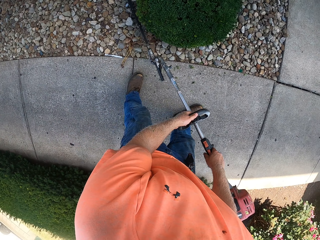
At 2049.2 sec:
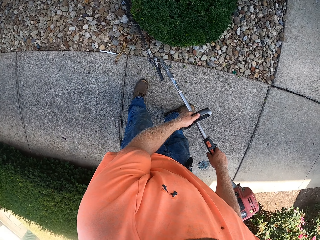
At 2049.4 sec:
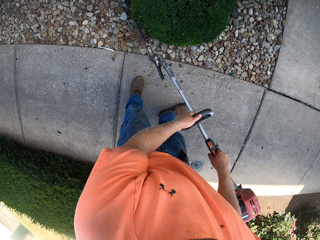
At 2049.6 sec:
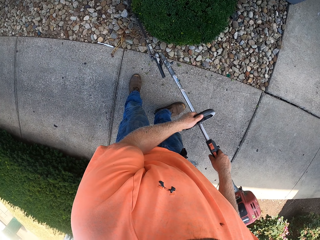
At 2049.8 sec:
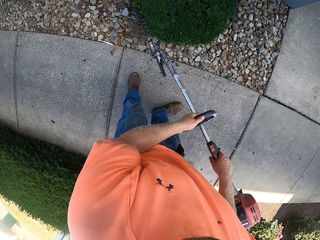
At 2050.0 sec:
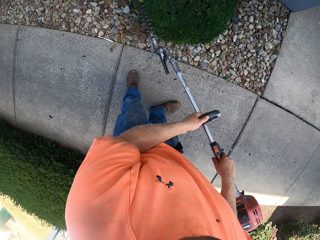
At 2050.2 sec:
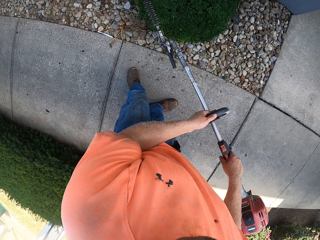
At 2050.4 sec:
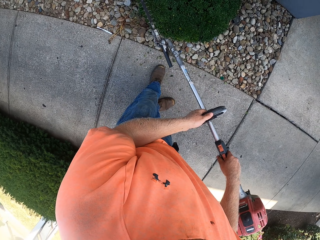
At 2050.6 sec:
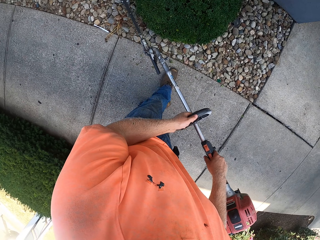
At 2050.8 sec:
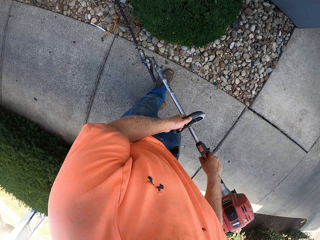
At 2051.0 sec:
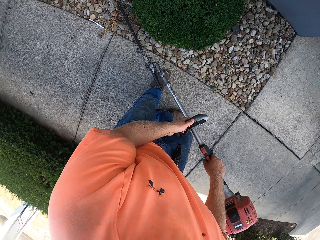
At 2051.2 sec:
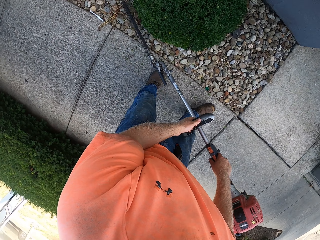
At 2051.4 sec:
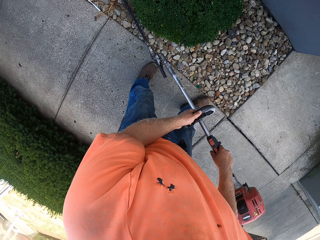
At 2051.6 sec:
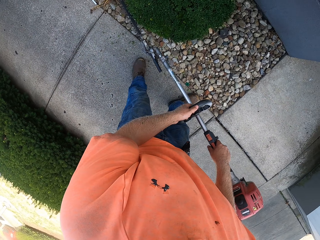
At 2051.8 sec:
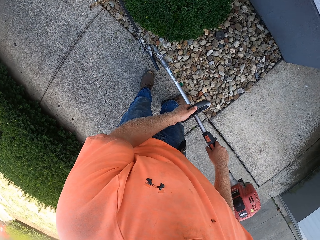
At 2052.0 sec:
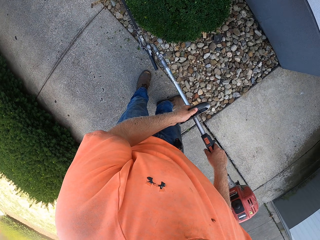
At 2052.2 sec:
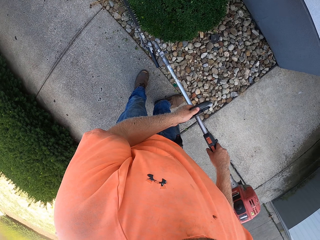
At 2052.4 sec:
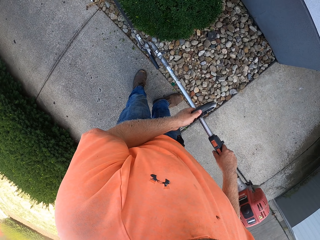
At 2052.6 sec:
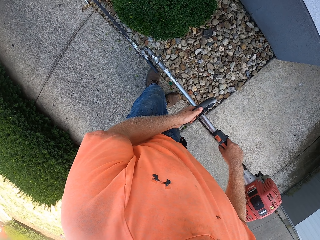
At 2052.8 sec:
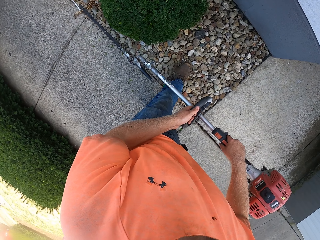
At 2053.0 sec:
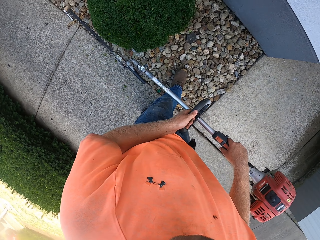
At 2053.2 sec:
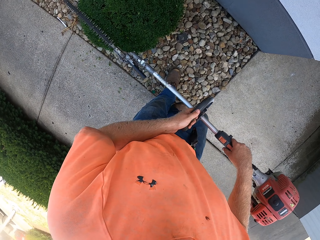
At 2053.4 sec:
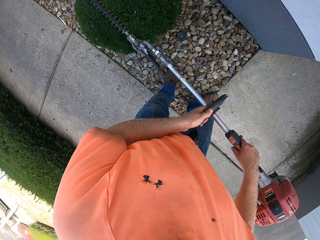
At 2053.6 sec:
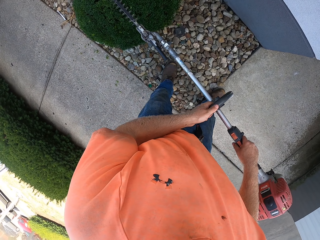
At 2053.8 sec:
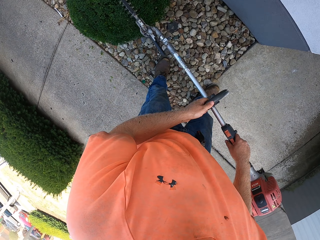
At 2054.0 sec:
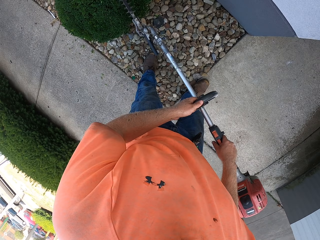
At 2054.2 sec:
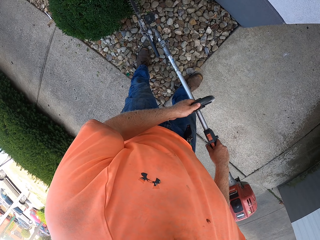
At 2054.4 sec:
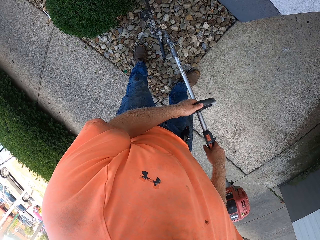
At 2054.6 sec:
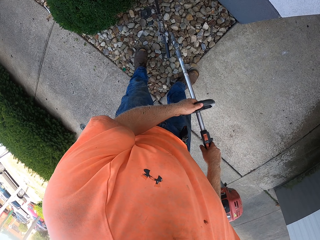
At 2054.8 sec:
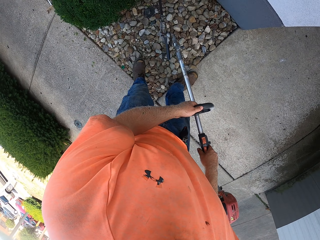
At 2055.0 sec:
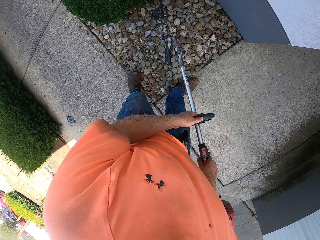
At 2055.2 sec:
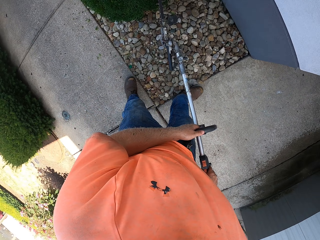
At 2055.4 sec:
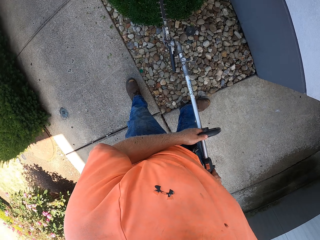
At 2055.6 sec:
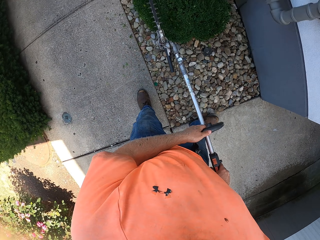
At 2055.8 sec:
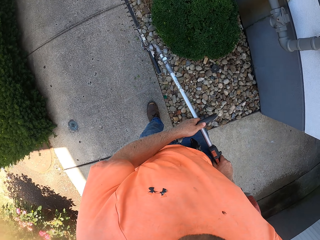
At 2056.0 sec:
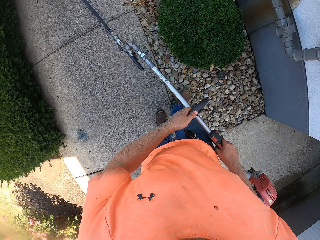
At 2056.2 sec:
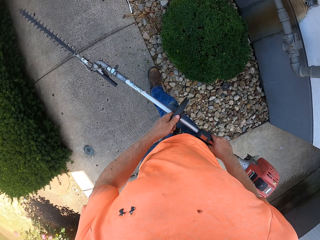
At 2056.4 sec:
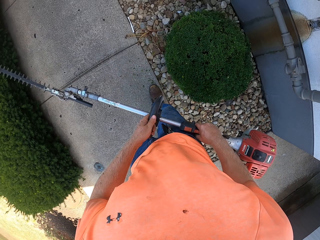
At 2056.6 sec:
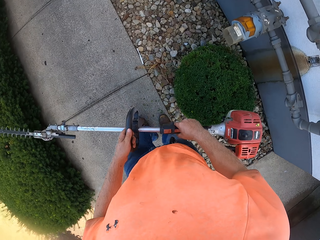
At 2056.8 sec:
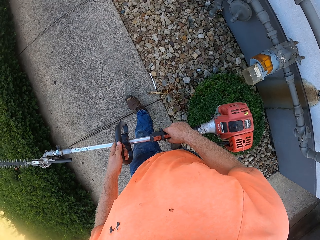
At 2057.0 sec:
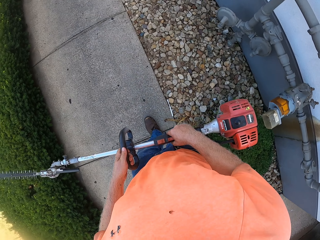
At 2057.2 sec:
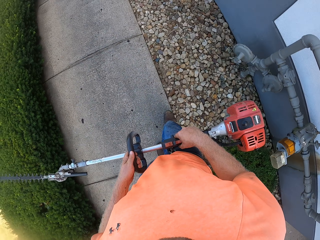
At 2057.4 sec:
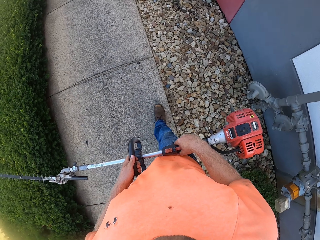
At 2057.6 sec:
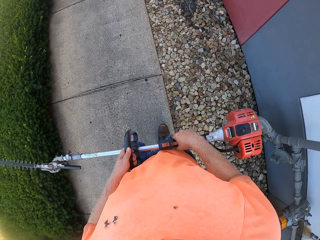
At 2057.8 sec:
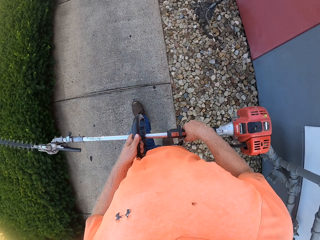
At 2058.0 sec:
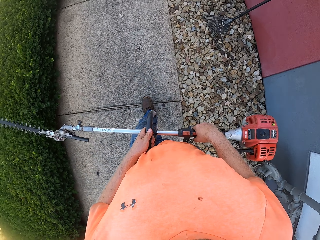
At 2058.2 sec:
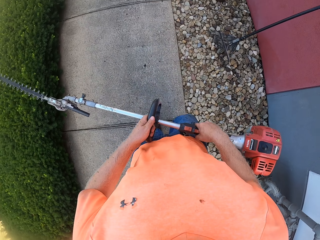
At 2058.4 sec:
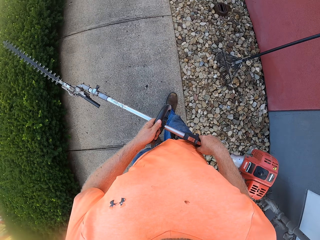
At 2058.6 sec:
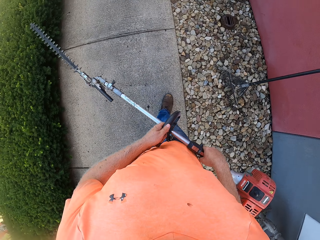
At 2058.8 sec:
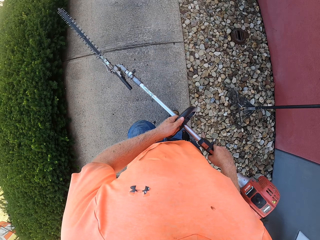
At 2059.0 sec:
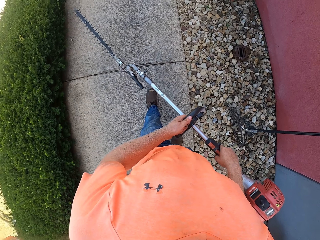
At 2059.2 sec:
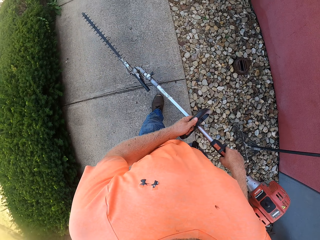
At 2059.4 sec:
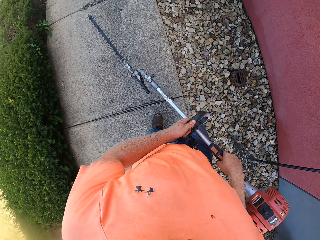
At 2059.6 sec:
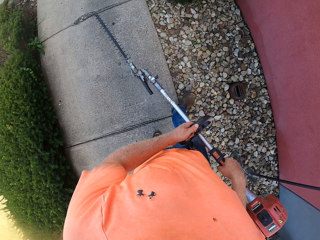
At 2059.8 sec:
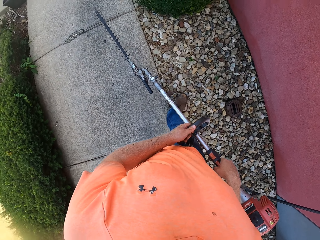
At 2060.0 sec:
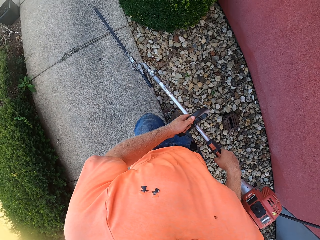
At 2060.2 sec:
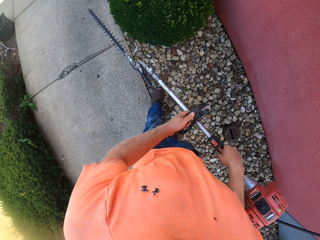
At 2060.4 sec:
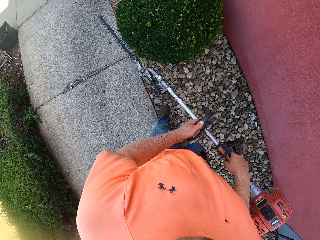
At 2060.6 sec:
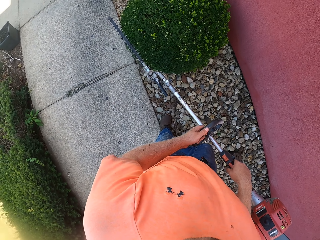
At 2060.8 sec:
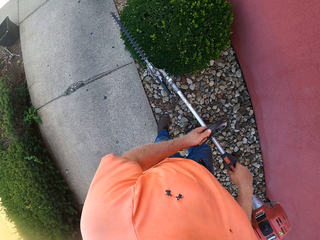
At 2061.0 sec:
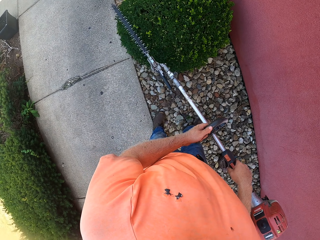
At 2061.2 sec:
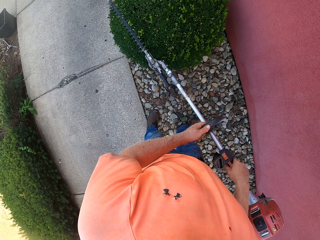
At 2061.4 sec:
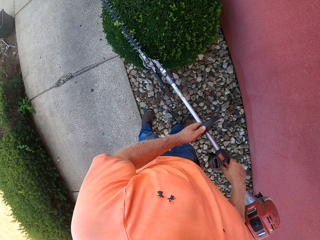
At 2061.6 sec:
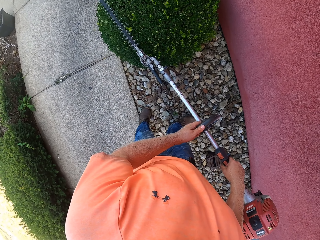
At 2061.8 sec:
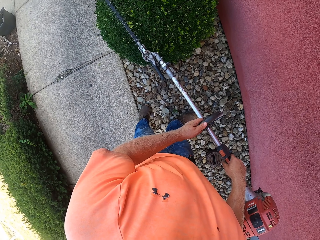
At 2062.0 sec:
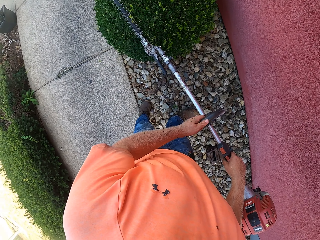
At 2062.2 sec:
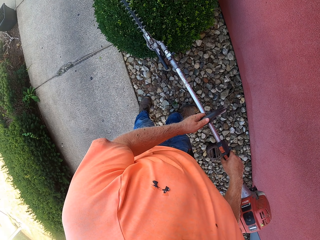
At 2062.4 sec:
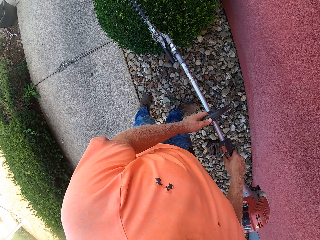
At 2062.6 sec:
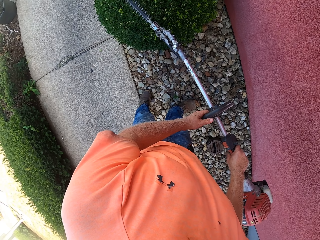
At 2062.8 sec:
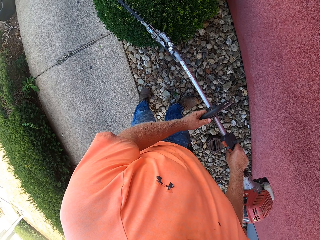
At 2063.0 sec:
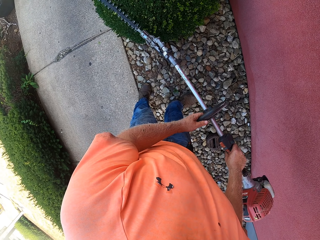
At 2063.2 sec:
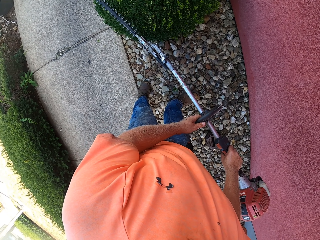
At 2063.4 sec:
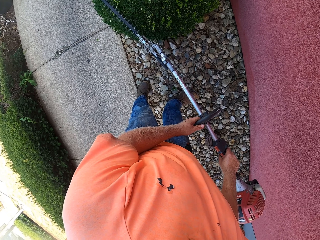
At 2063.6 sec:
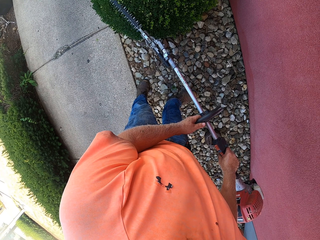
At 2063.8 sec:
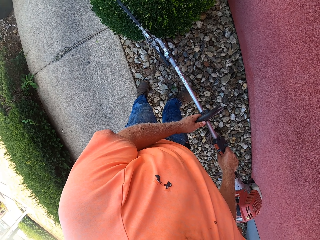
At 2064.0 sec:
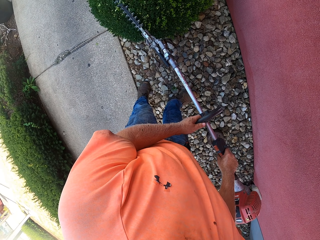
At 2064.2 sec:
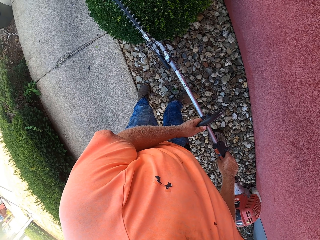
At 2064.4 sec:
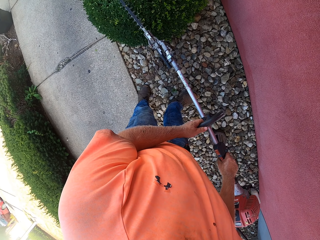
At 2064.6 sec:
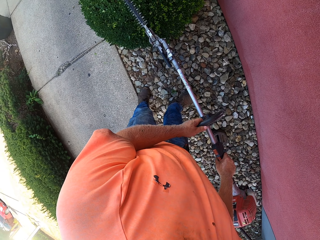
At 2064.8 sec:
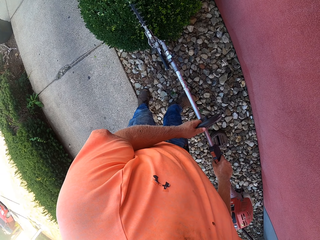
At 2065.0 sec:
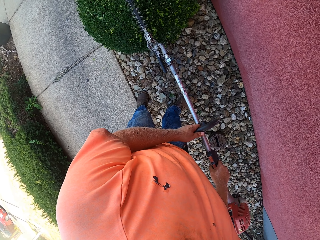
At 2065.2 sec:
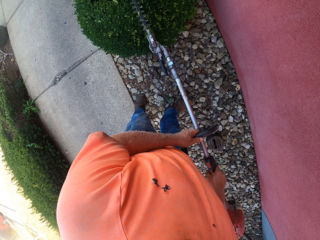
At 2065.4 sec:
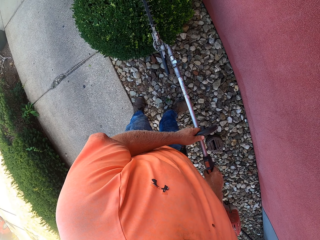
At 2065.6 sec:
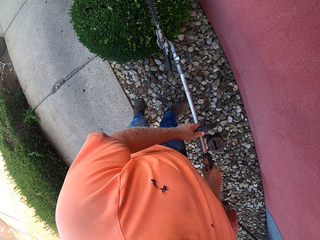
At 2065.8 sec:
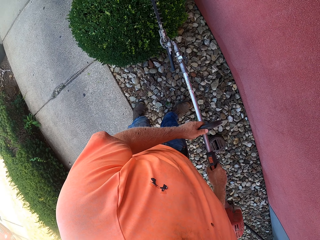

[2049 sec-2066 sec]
The camera wearer walks around. He trims a hedge with the hedge trimmer in his hands.

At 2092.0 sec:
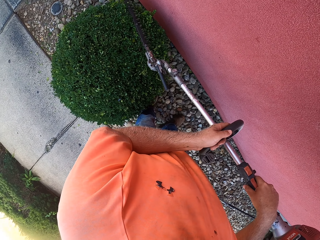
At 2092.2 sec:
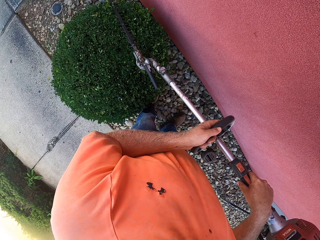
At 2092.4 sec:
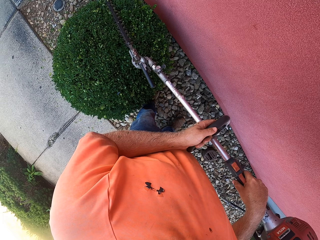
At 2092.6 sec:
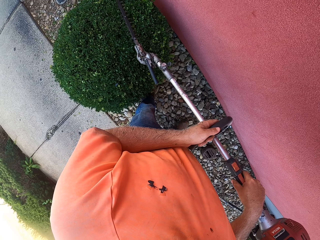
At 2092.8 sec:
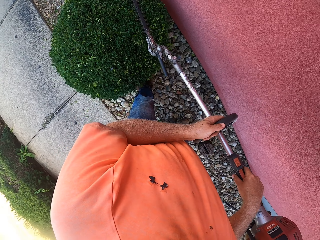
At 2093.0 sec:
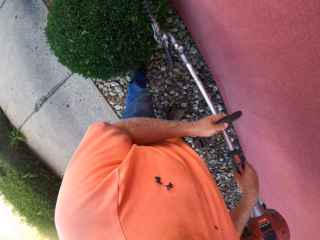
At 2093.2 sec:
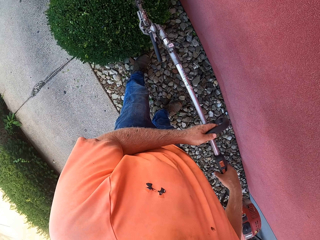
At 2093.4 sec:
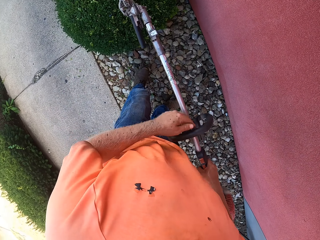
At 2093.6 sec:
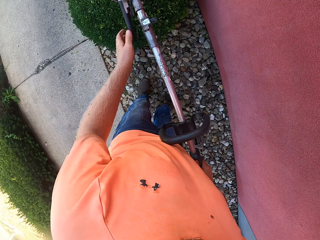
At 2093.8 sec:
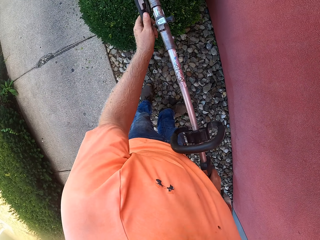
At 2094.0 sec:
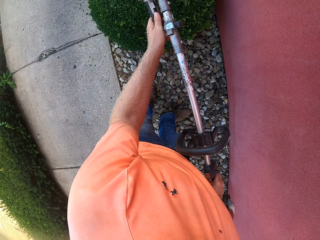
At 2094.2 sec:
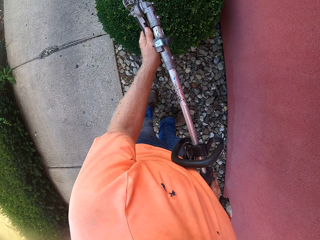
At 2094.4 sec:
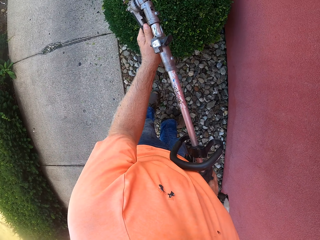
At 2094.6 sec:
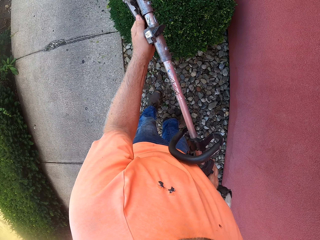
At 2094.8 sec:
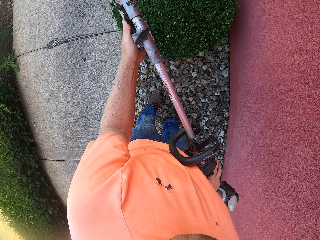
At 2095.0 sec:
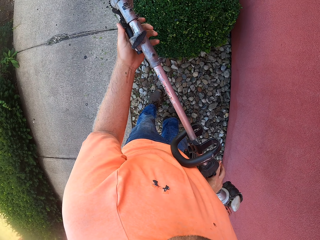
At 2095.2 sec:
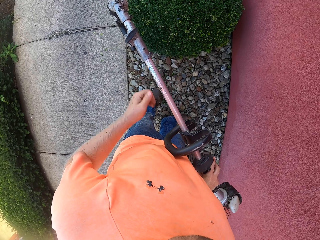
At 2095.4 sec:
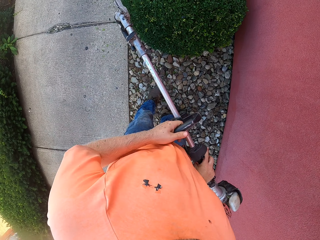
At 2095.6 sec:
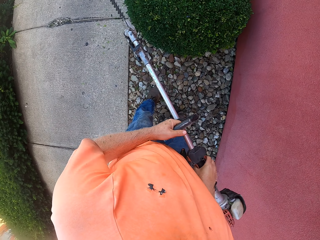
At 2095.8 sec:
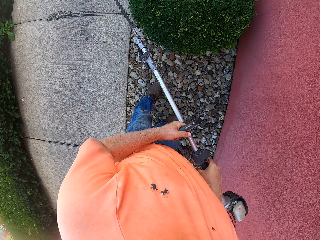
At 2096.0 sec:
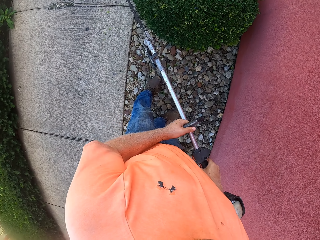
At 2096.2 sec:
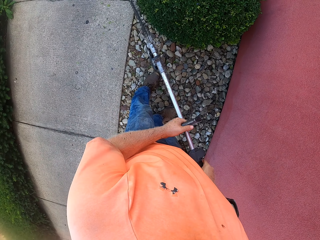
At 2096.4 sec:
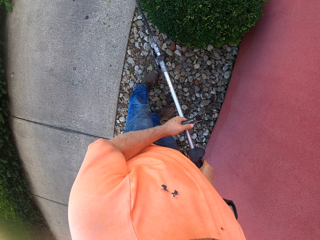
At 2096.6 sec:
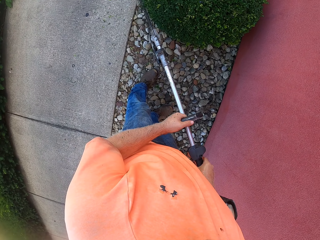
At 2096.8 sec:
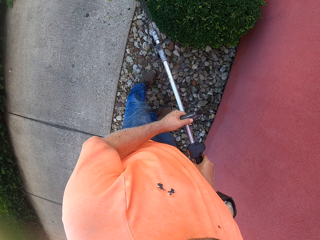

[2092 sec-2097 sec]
The camera wearer adjusts the hedge trimmer blade with his left hand. He holds the trimmer. He trims the hedge with the hedge trimmer in his hands.
